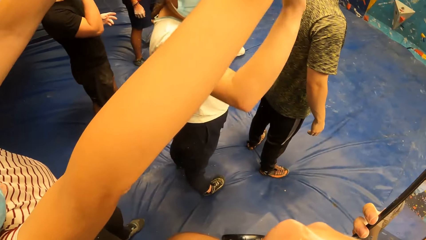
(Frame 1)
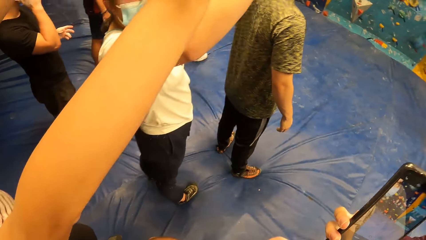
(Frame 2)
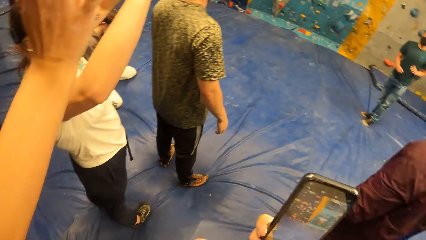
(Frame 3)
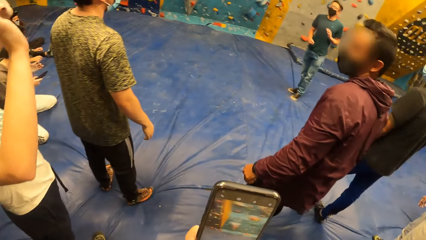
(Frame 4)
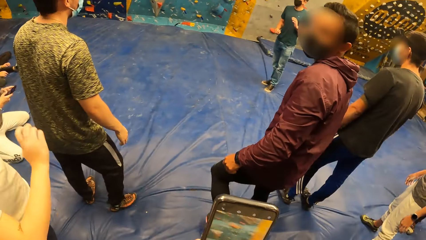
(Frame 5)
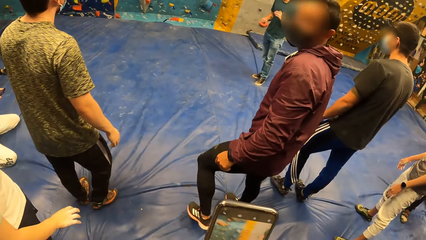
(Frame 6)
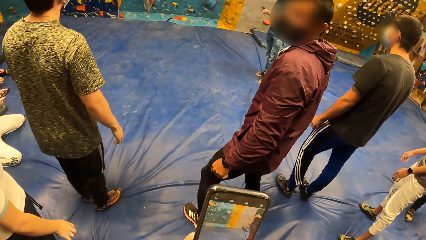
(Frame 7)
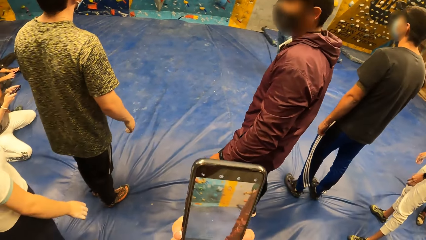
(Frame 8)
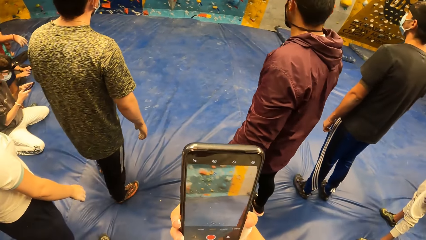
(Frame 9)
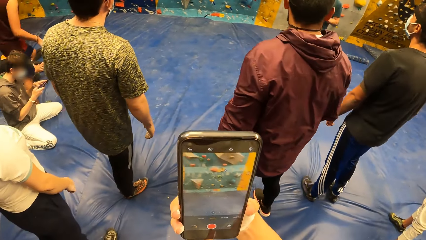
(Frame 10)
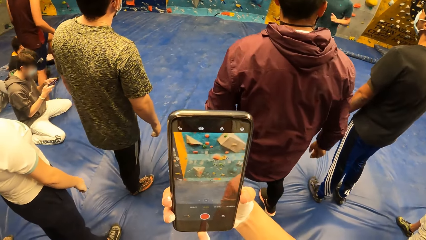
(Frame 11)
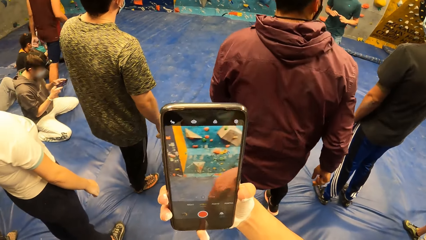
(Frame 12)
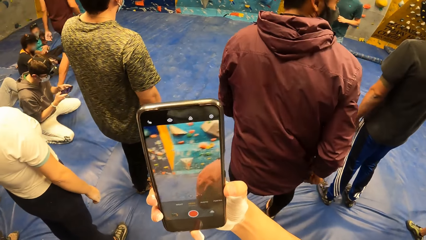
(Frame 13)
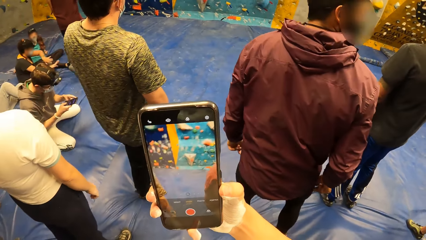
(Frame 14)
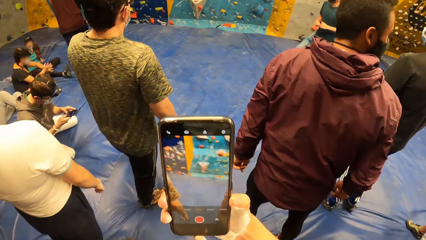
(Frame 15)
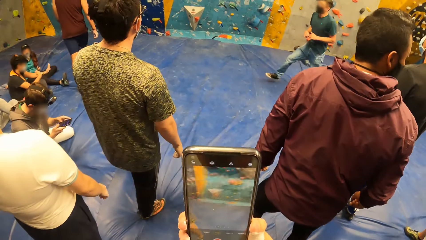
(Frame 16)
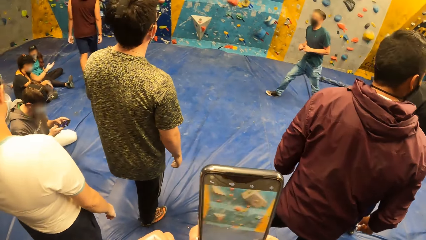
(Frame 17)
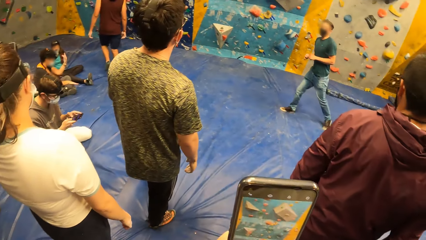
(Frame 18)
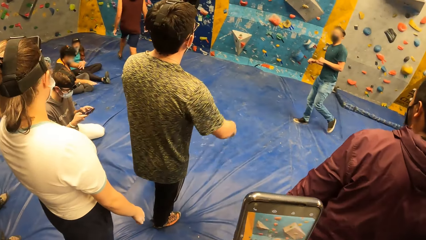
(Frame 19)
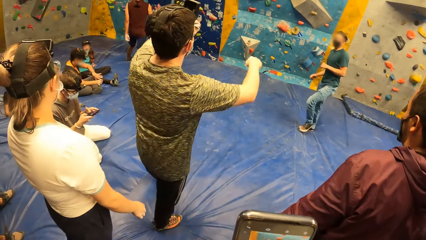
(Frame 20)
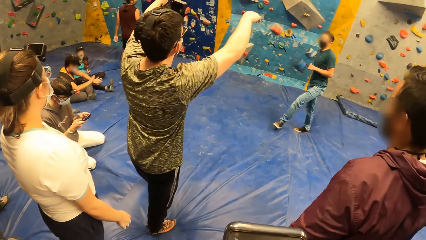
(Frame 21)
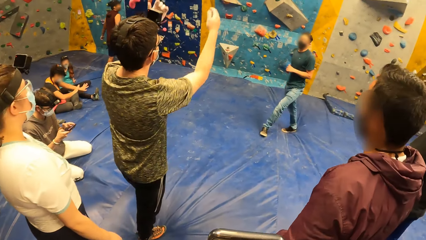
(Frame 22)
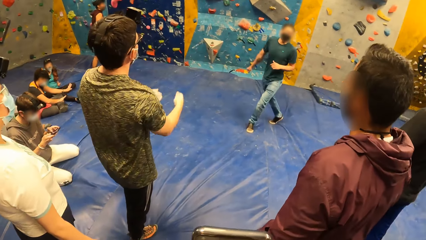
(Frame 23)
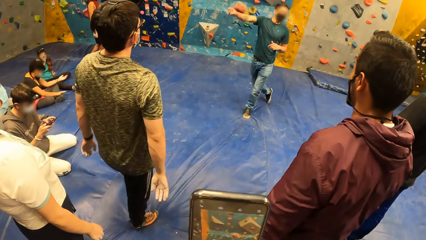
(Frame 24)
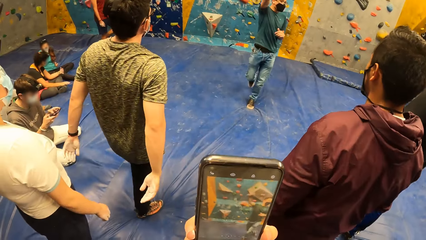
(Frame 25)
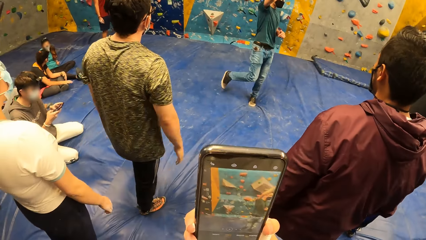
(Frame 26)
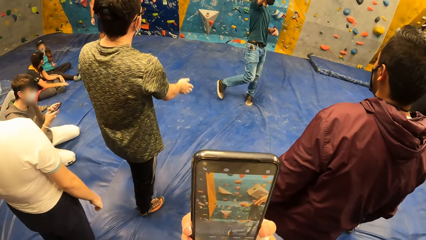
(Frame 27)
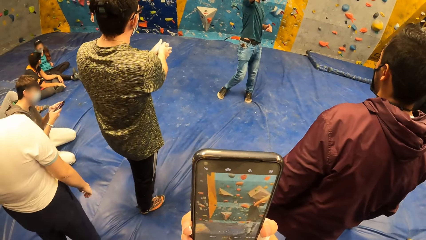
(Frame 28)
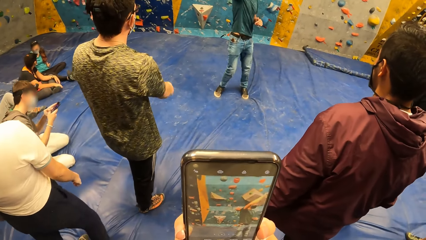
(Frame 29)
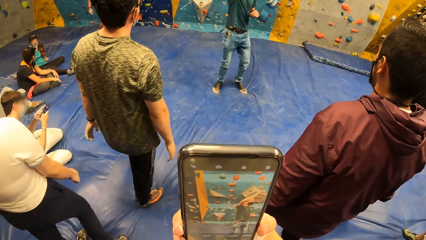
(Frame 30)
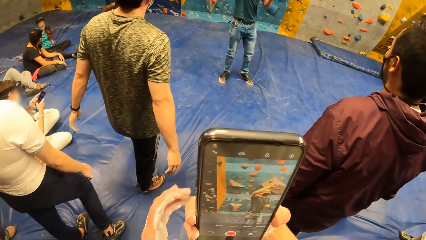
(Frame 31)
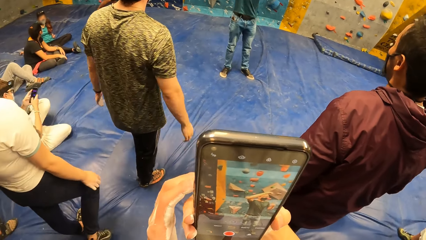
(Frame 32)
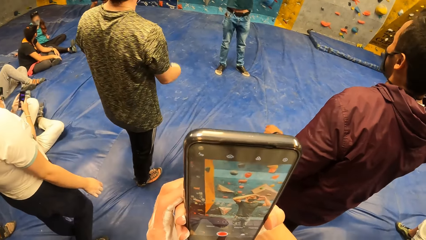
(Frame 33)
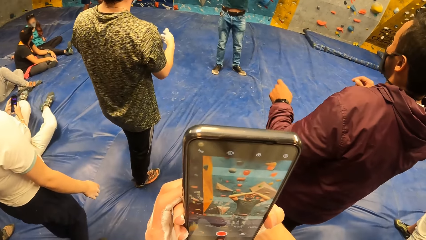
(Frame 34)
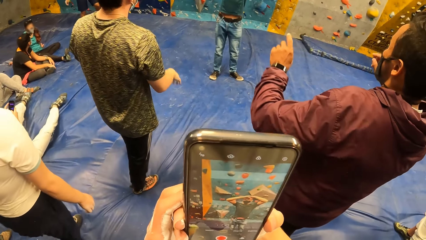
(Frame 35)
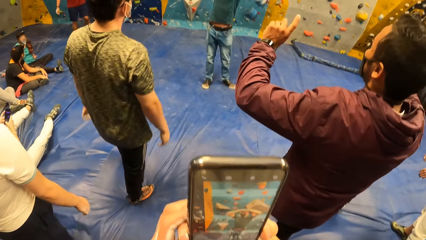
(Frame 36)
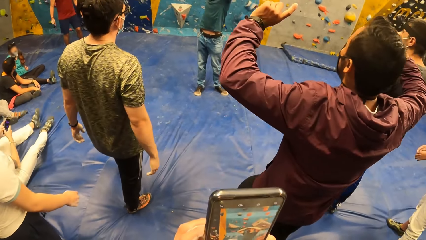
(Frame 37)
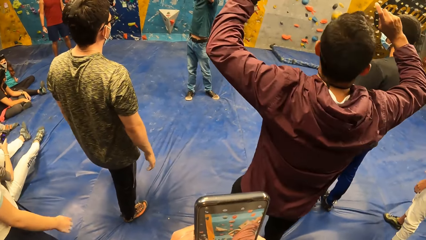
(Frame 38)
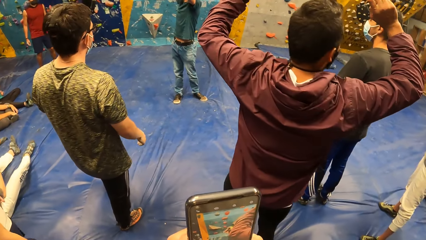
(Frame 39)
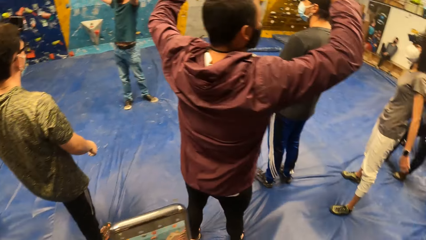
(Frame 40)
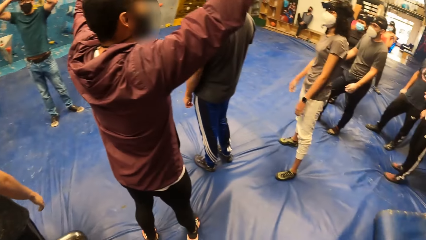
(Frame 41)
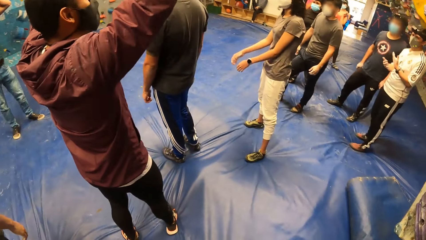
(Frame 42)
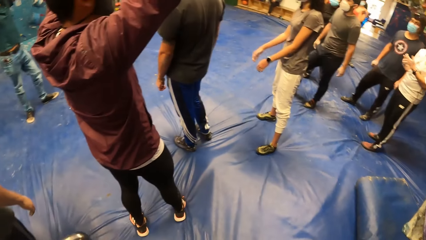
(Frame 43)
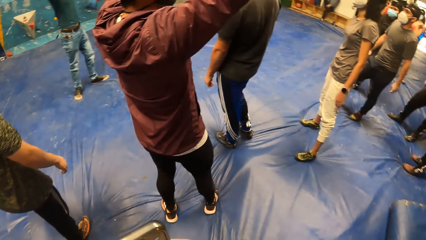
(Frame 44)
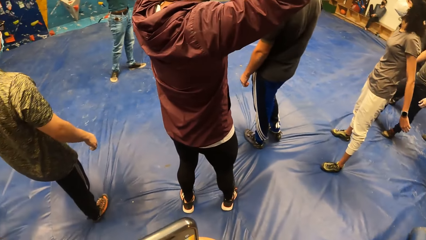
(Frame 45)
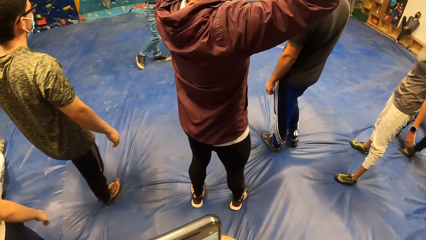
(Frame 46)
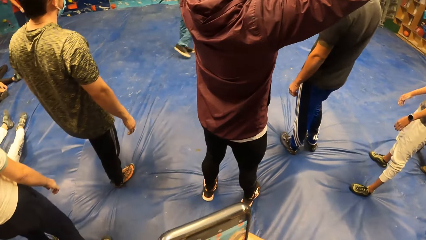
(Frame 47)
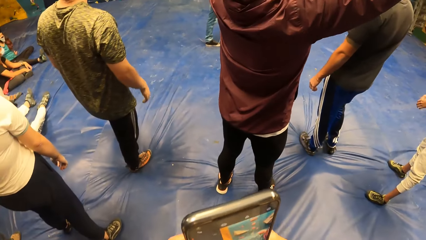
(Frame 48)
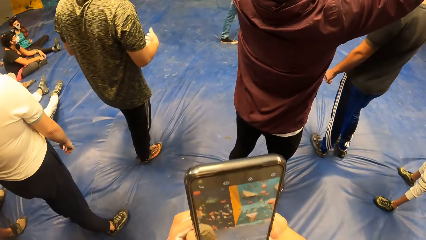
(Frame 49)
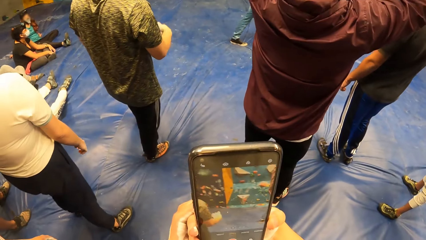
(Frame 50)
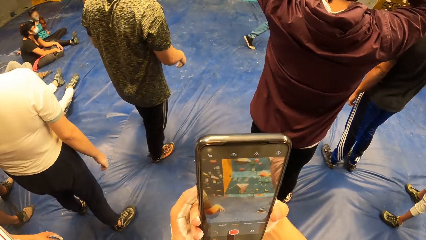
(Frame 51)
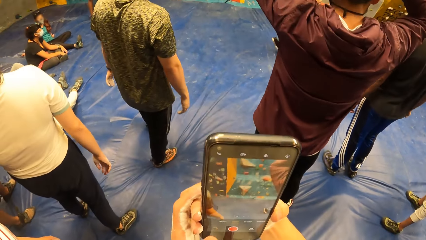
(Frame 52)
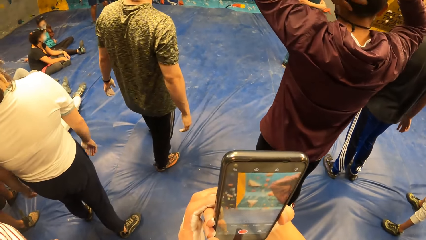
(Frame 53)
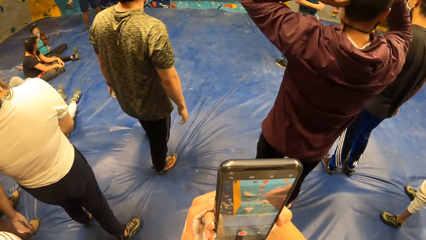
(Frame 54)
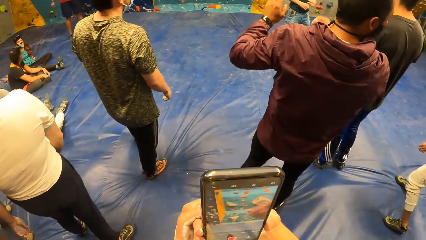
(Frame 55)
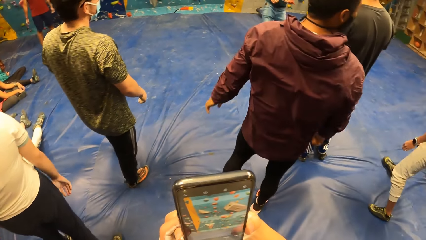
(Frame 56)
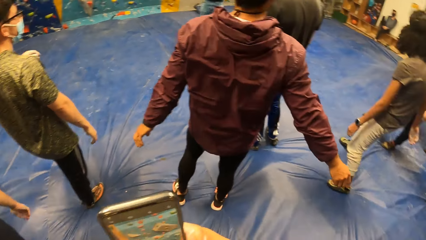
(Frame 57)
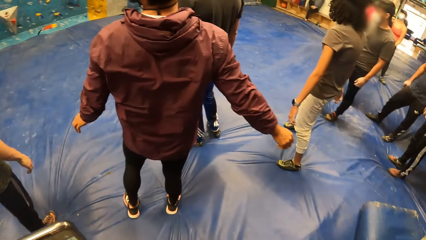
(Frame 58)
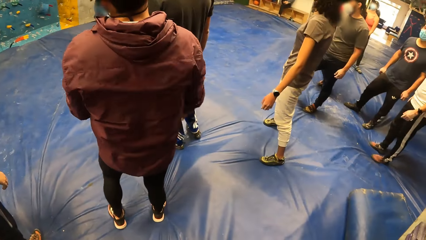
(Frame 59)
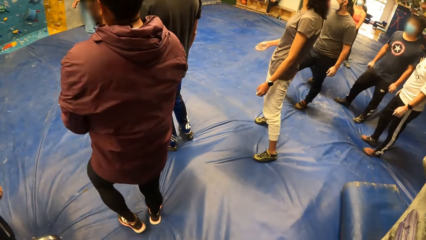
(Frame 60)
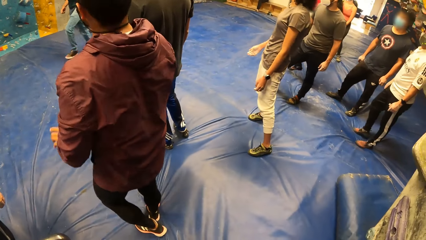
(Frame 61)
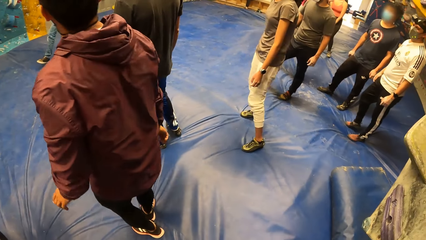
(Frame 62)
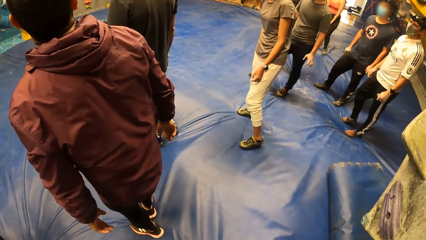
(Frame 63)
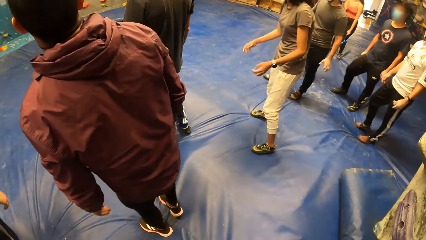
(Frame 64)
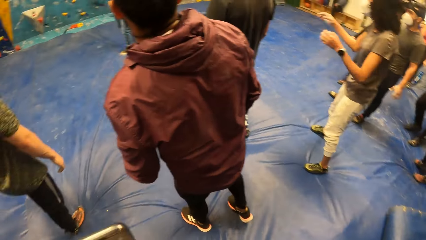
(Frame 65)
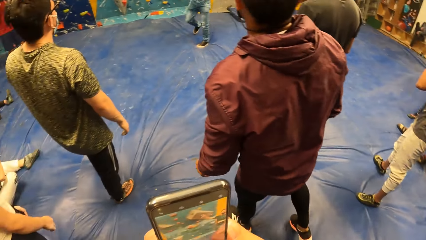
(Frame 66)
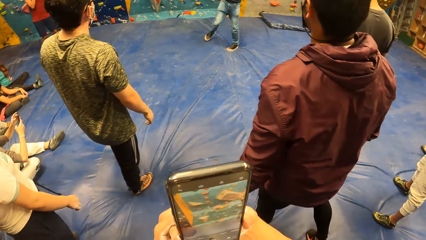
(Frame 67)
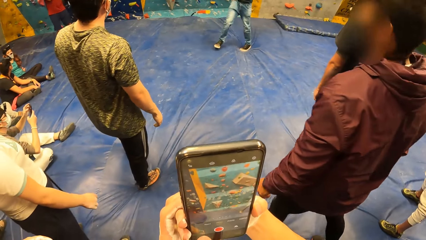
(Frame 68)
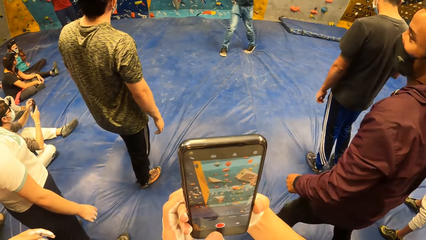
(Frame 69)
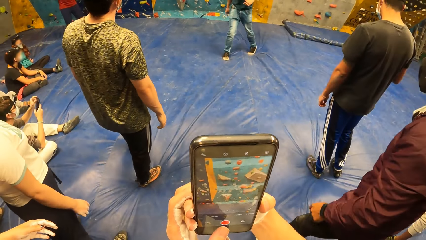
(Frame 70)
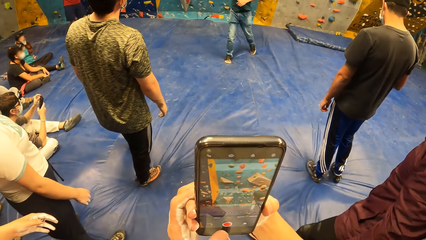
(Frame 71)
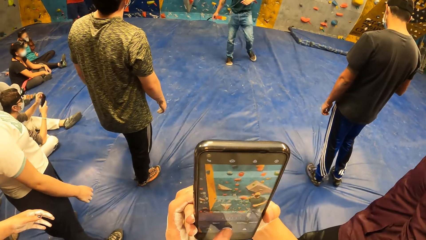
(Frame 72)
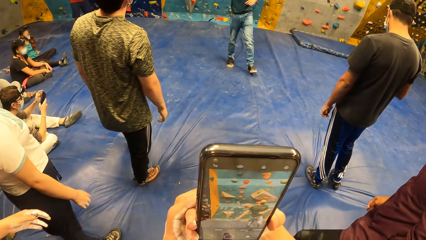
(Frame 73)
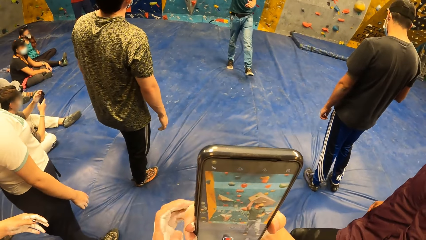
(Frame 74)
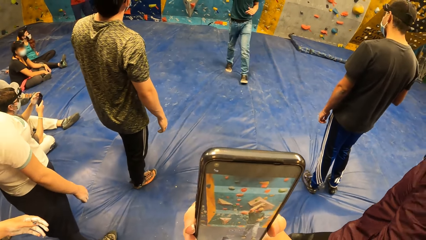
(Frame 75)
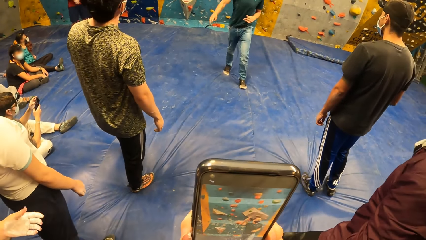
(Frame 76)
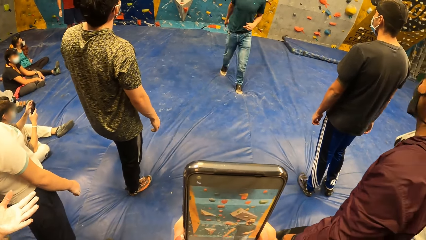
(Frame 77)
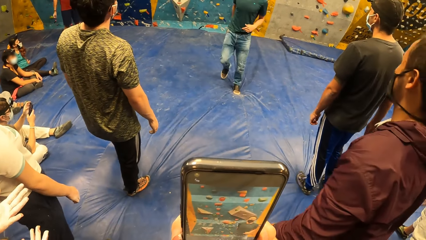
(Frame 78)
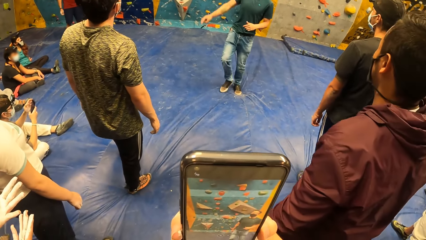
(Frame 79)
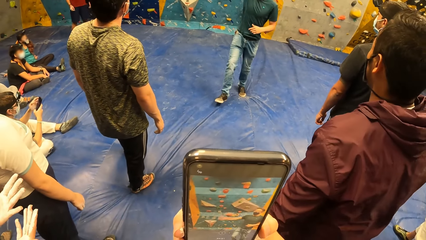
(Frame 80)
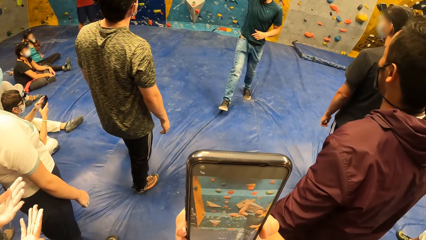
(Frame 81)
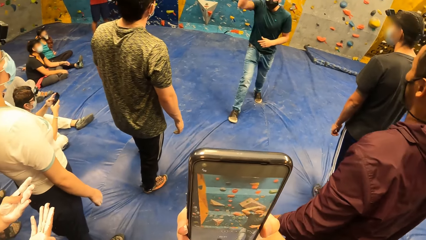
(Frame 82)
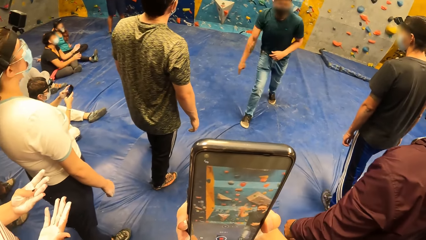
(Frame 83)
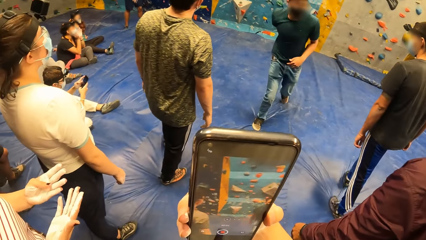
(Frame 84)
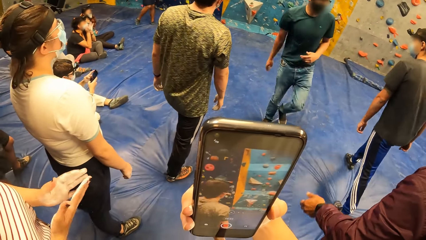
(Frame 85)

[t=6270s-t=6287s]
The instructor addresses people at the gym. The camera wearer records a video with a phone.
